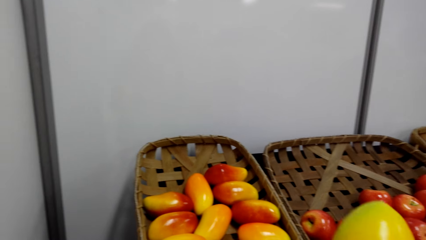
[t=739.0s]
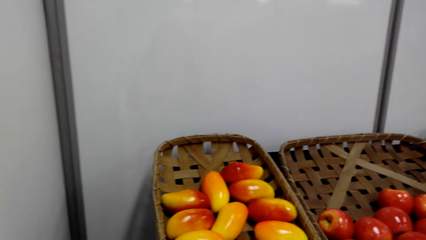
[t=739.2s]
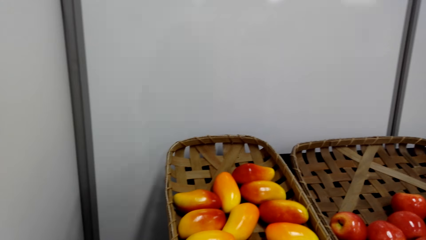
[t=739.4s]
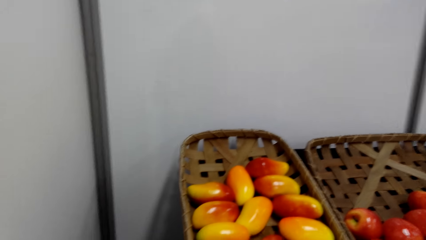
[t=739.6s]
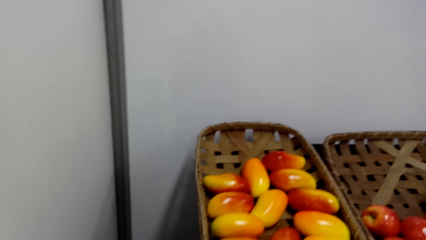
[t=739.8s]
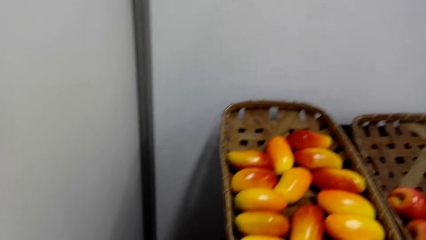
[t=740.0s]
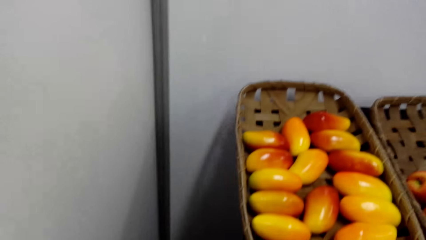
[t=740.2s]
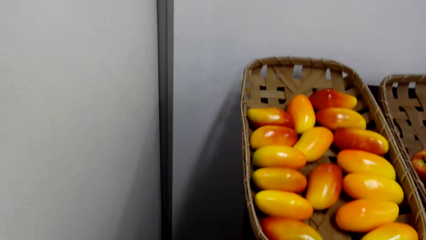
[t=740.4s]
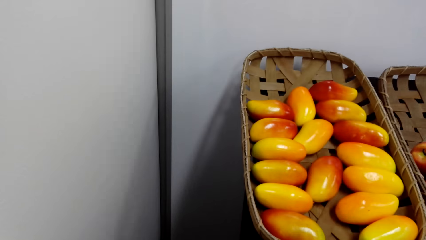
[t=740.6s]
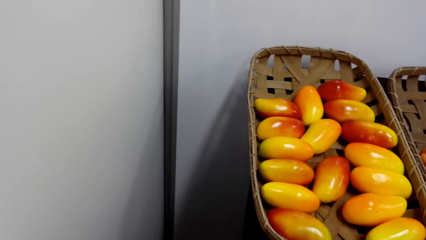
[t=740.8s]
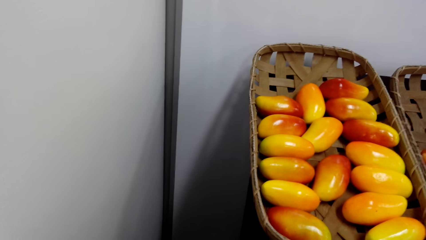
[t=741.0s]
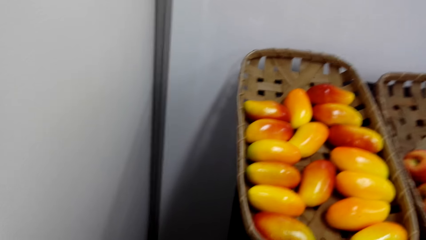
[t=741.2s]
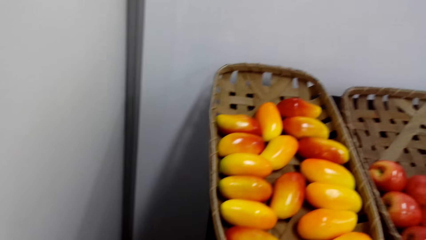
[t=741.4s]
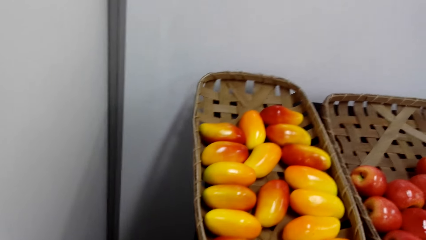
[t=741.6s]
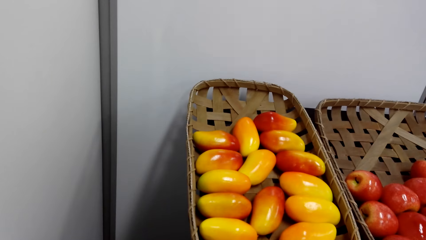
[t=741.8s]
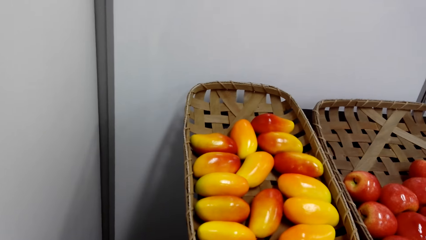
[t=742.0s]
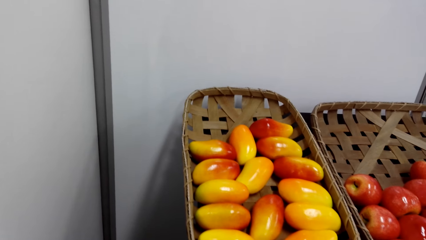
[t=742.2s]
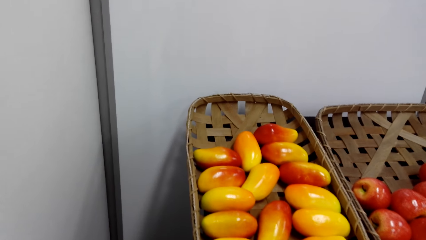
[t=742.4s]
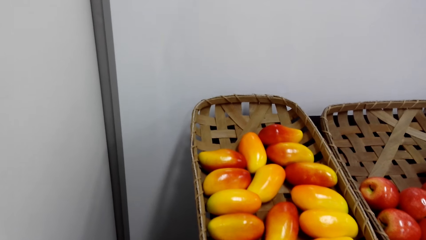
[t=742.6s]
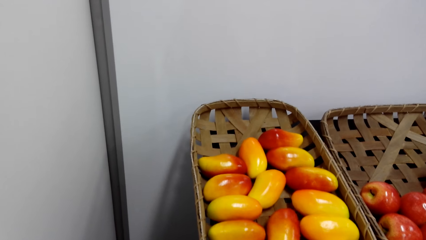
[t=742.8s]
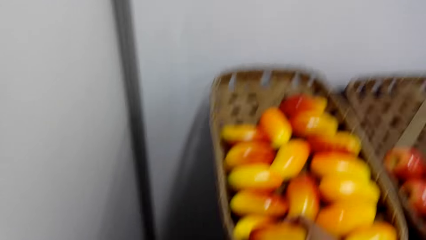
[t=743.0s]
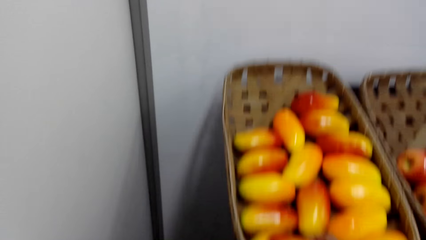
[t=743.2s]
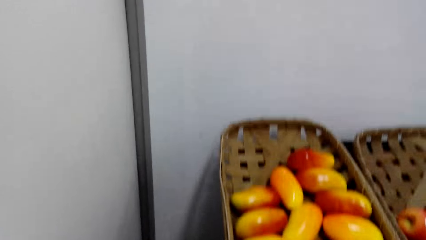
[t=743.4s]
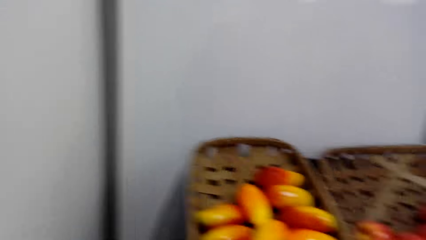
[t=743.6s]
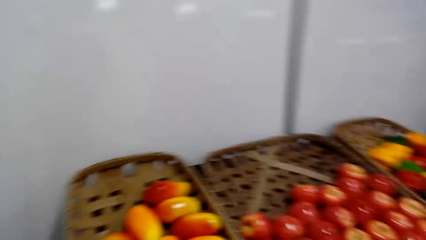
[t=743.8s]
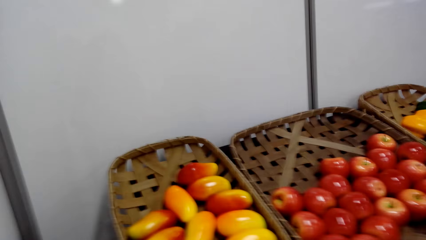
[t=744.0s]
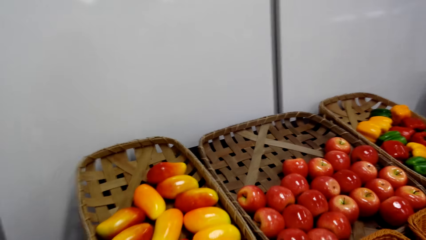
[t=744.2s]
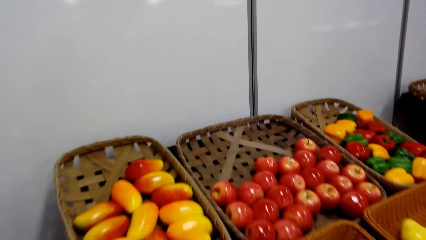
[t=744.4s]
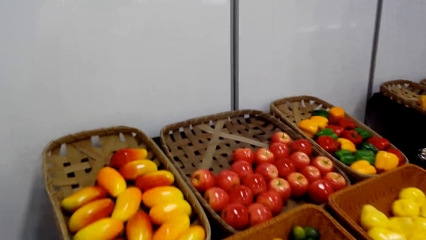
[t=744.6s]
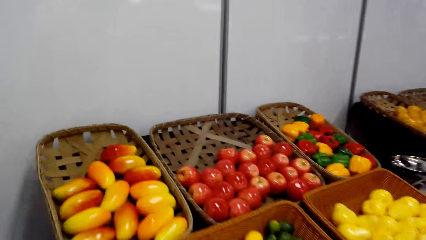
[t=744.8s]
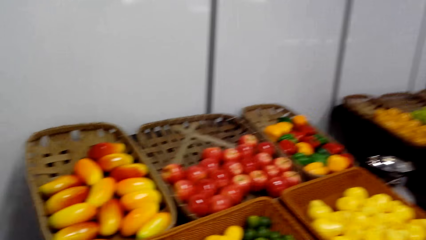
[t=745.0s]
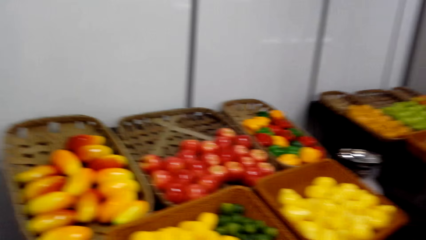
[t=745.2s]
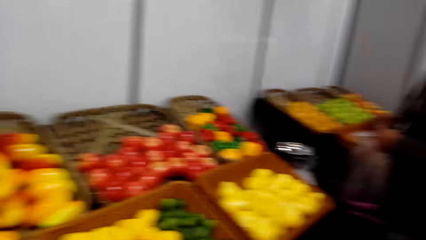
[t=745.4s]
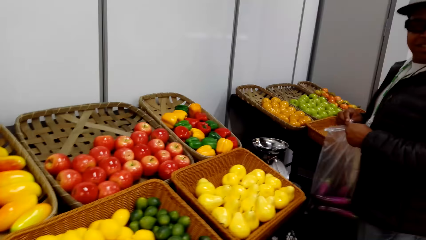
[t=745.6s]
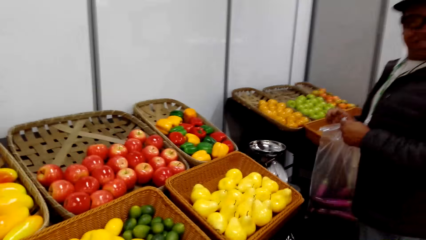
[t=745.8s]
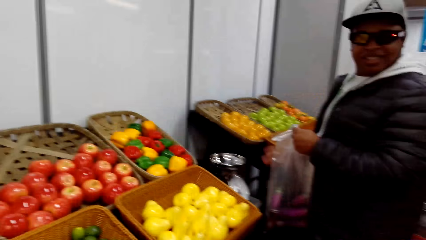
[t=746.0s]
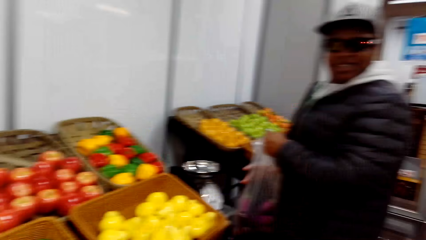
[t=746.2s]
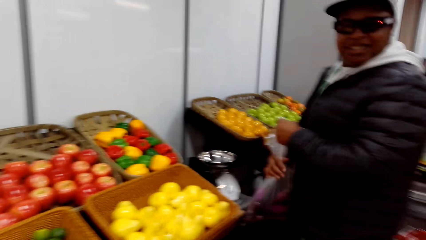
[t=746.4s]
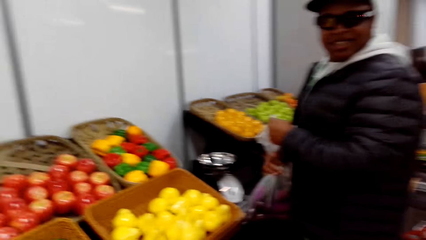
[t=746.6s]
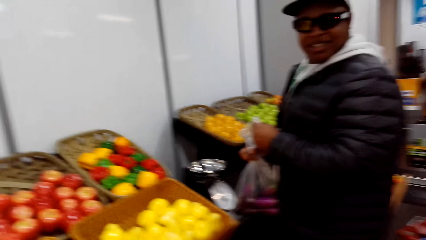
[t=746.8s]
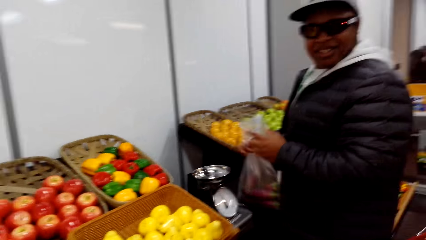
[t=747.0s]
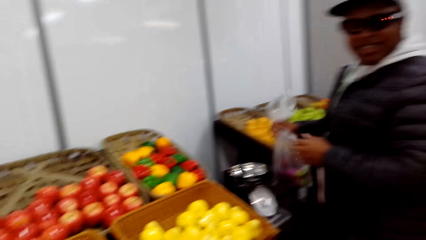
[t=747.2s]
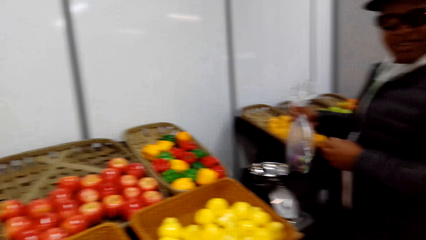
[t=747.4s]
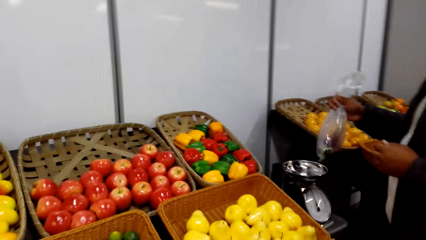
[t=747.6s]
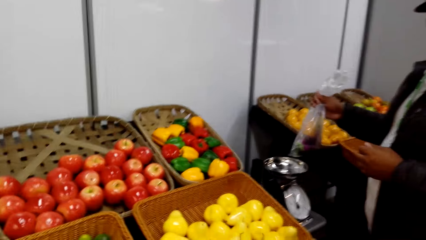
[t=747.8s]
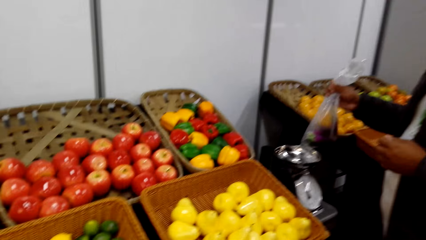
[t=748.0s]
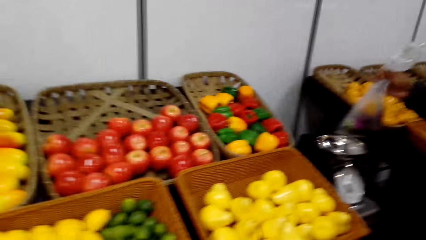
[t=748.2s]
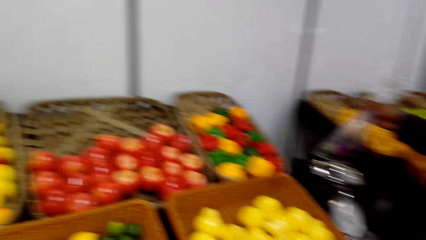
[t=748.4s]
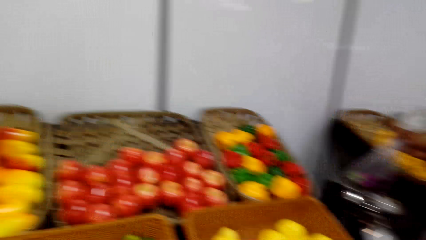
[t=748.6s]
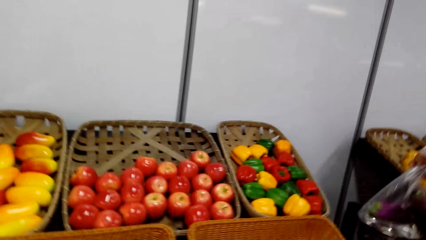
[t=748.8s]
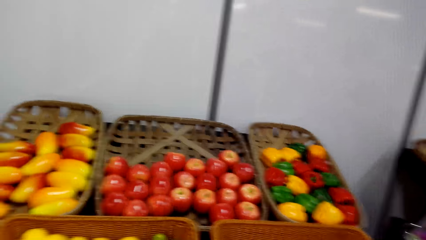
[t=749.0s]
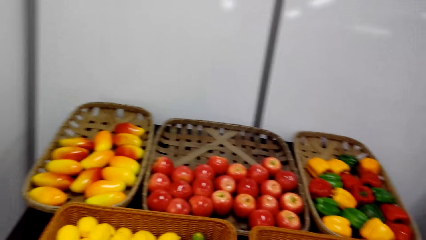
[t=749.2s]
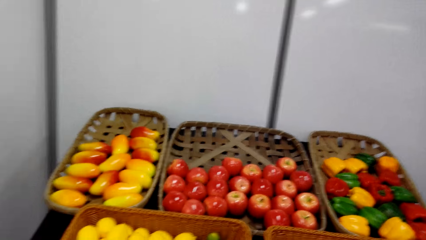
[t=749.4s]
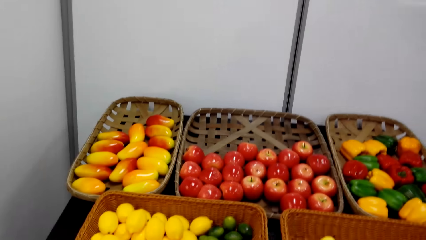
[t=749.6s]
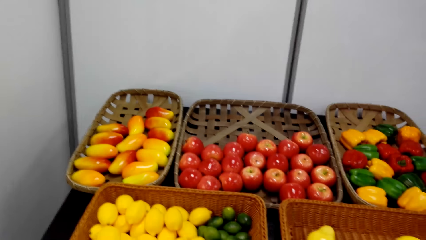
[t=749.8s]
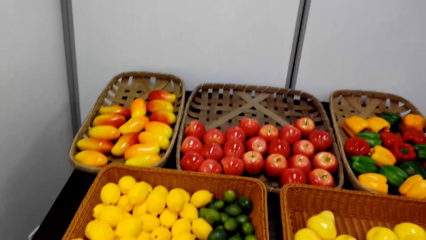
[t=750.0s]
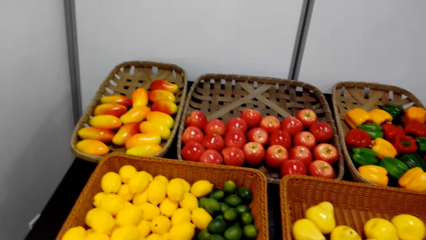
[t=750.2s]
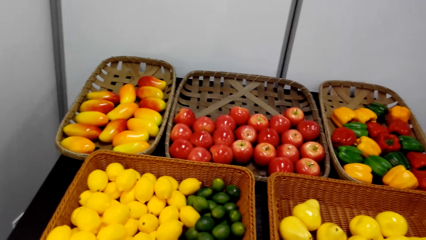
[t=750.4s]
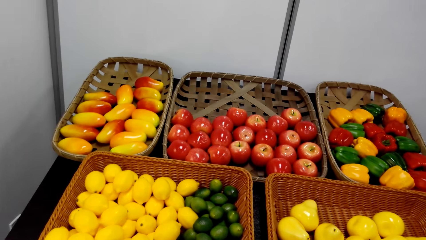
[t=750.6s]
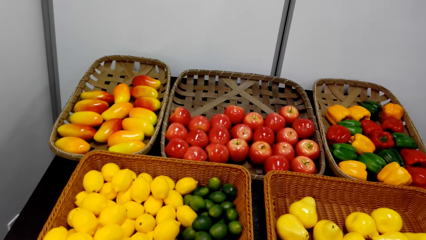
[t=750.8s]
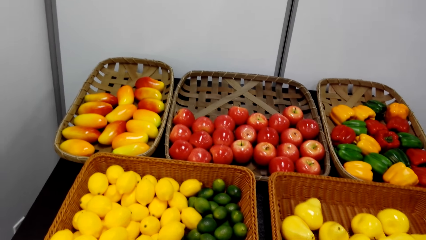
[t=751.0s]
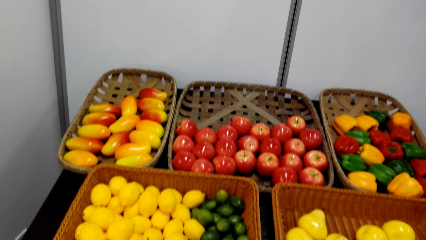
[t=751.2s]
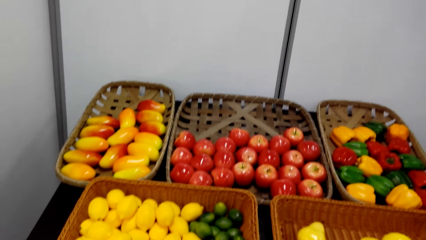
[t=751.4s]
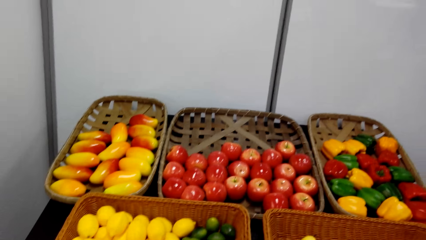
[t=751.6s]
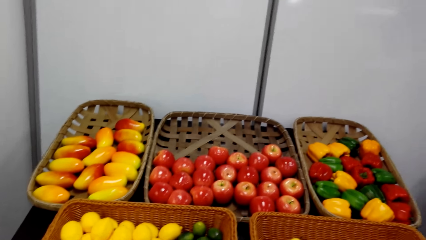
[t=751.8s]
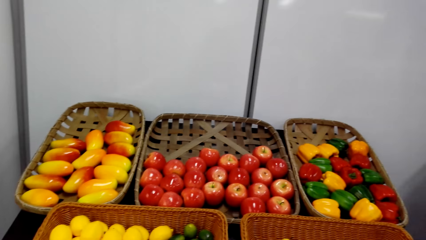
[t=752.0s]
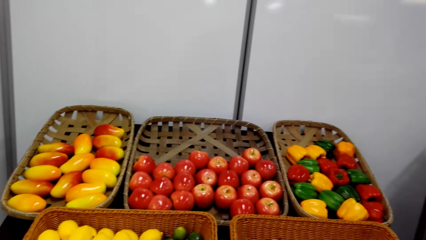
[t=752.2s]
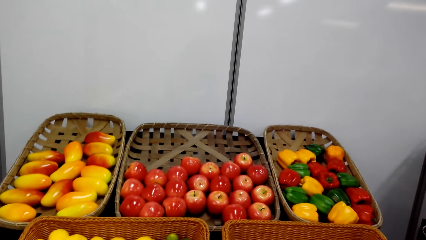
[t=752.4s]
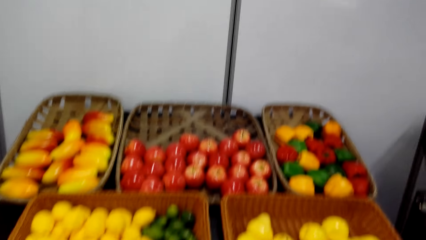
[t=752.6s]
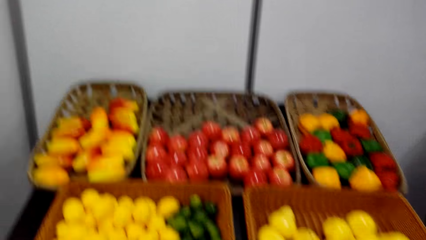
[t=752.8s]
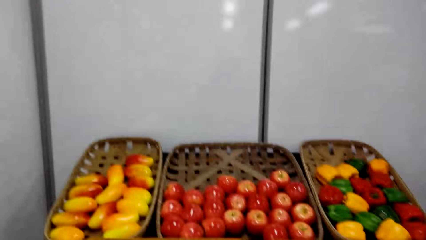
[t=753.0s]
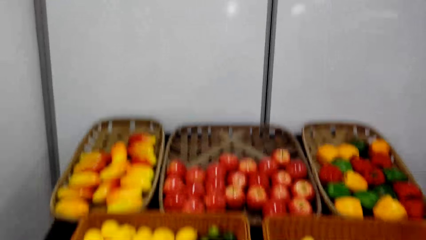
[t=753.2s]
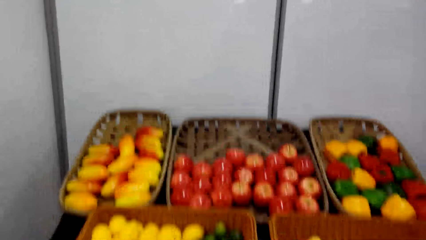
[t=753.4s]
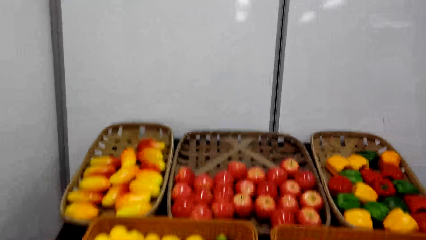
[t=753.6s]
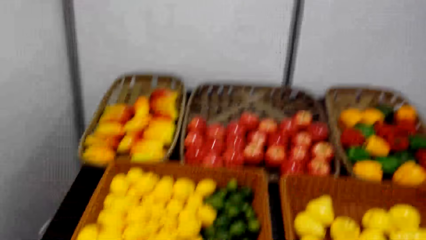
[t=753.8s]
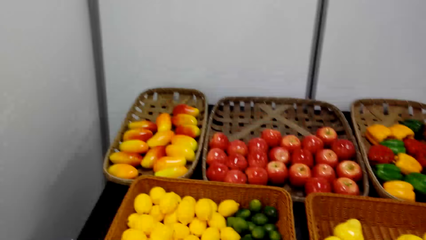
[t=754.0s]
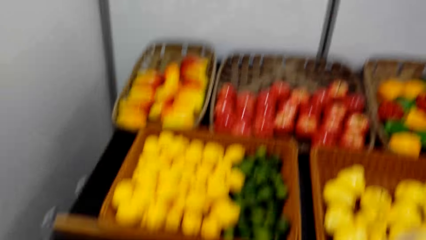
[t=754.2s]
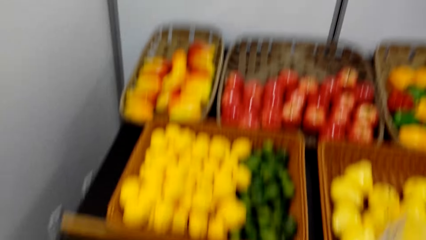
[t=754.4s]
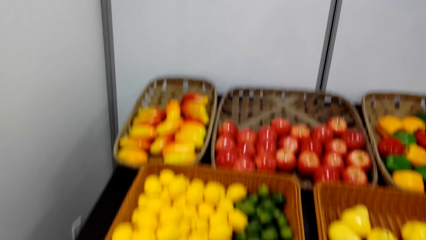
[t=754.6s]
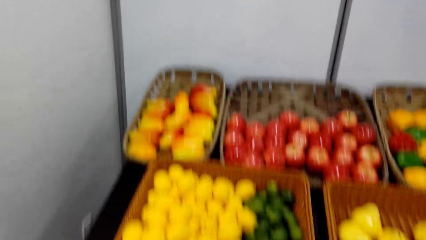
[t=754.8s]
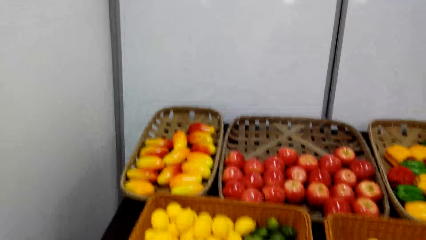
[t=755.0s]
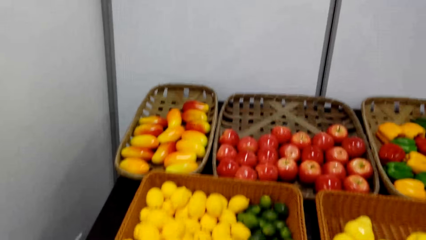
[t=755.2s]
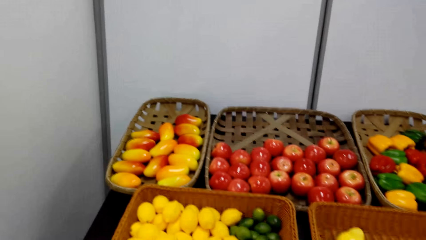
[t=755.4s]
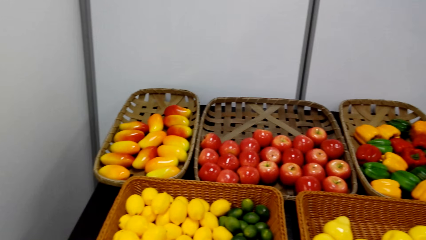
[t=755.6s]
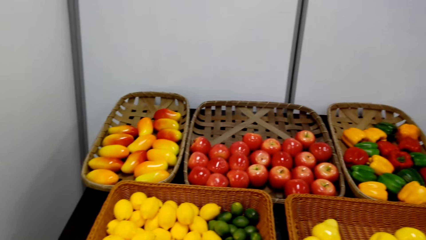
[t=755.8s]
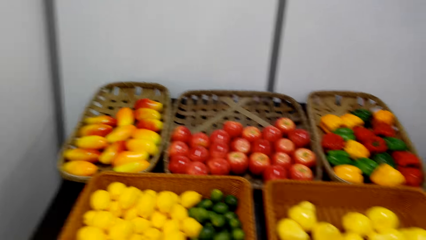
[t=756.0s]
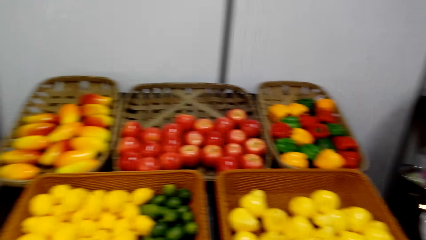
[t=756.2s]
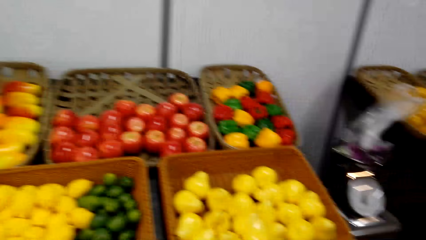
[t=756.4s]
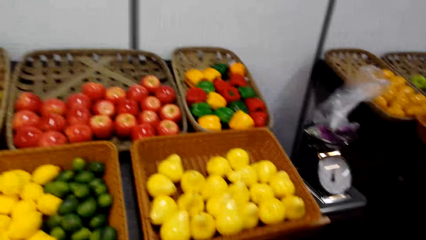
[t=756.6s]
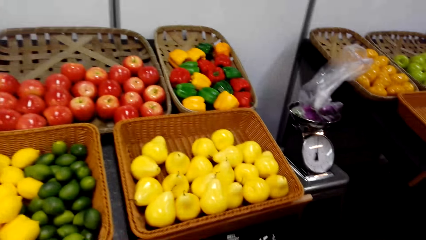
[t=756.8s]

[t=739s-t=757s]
The camera wearer shops in the supermarket. A person holds the polythene bag, closes the polythene bag with the greens, lifts the polythene bag and carries the polythene bag. The camera wearer looks around. They look around again.
